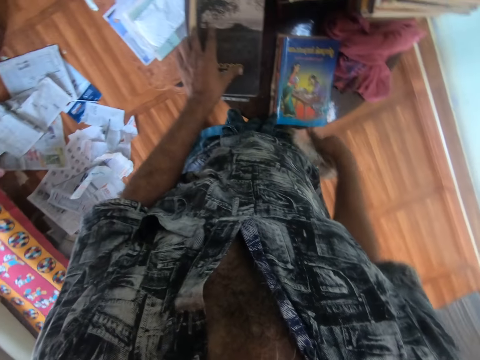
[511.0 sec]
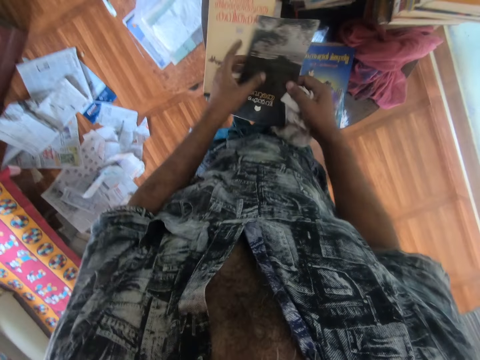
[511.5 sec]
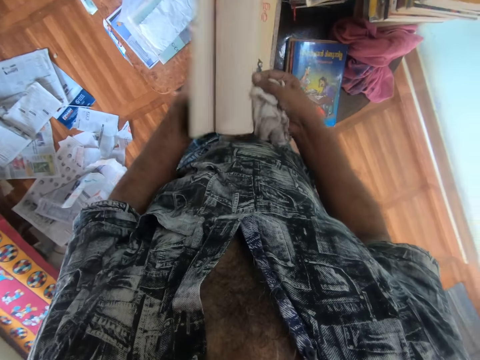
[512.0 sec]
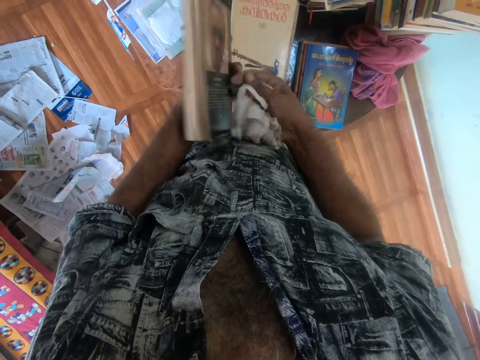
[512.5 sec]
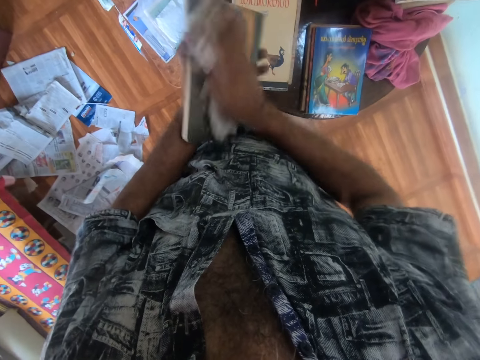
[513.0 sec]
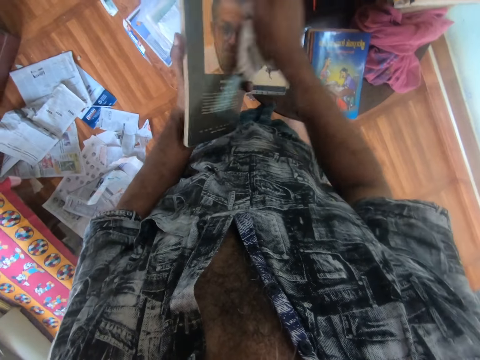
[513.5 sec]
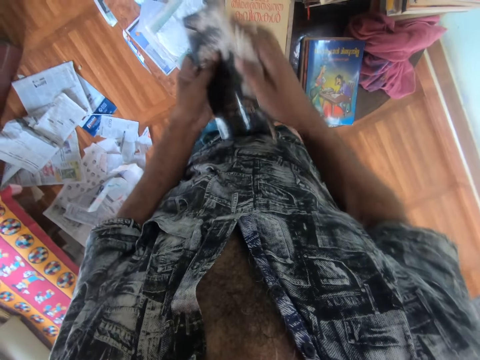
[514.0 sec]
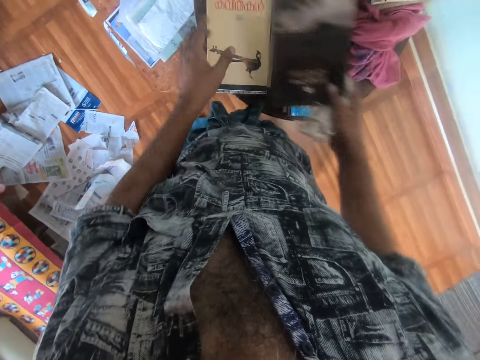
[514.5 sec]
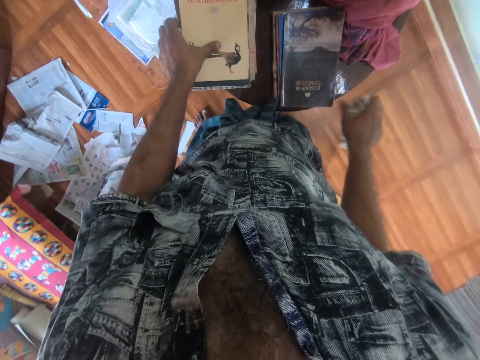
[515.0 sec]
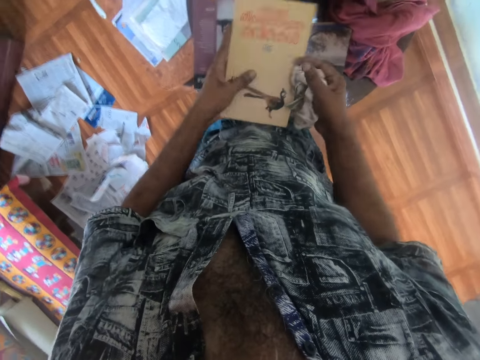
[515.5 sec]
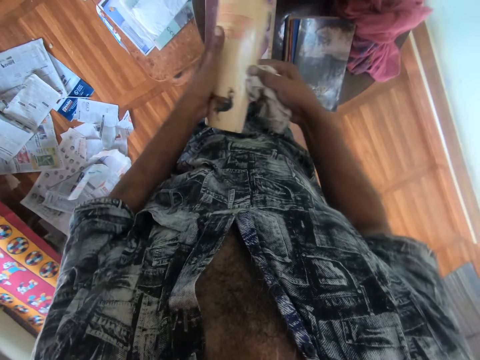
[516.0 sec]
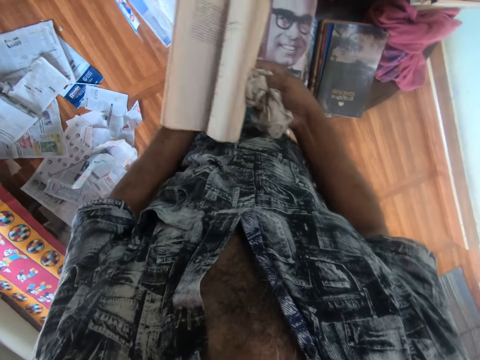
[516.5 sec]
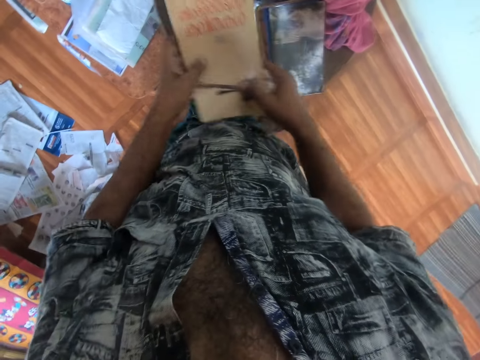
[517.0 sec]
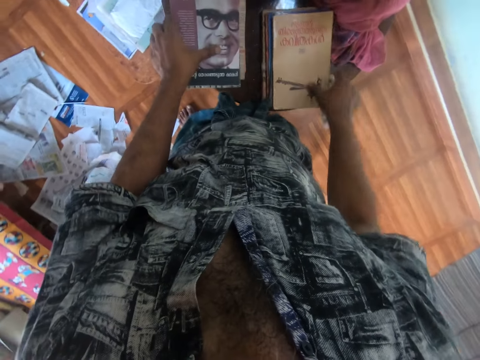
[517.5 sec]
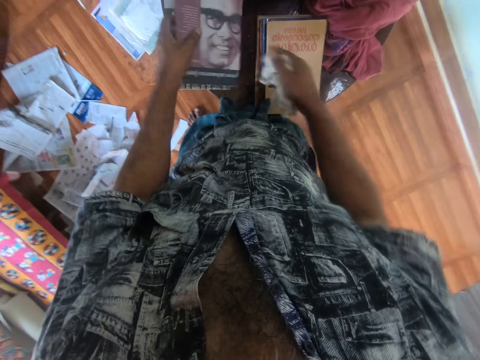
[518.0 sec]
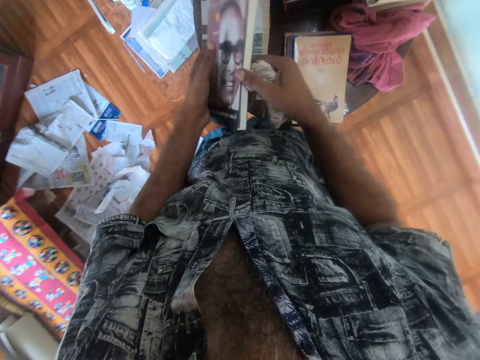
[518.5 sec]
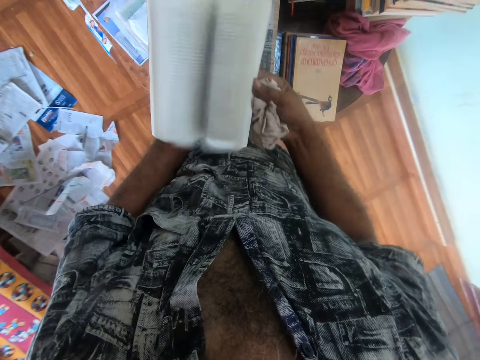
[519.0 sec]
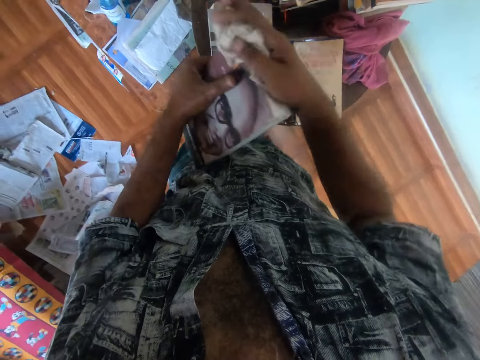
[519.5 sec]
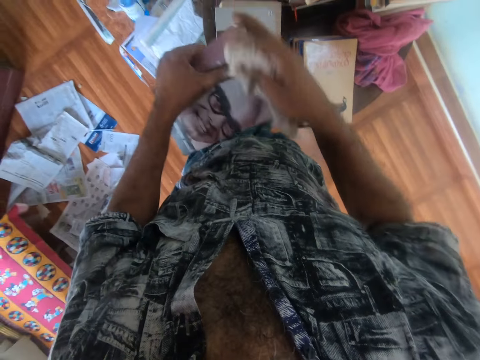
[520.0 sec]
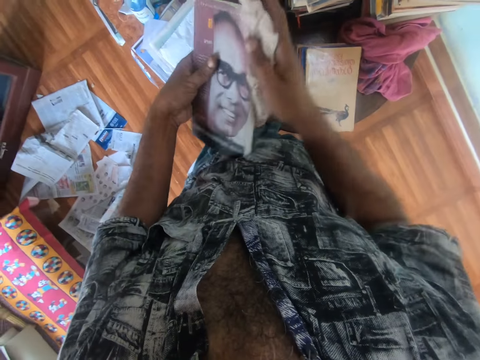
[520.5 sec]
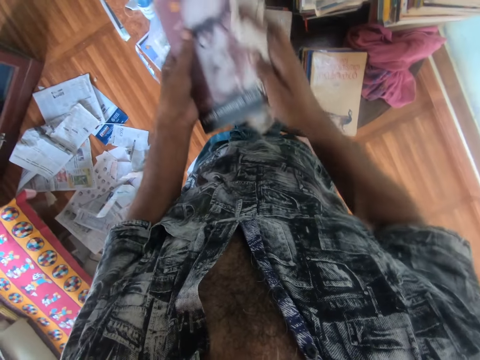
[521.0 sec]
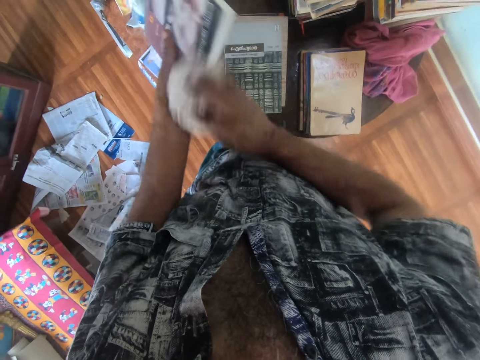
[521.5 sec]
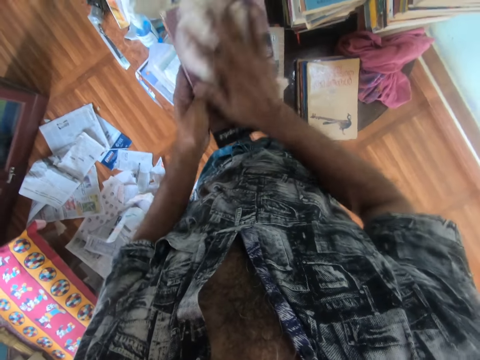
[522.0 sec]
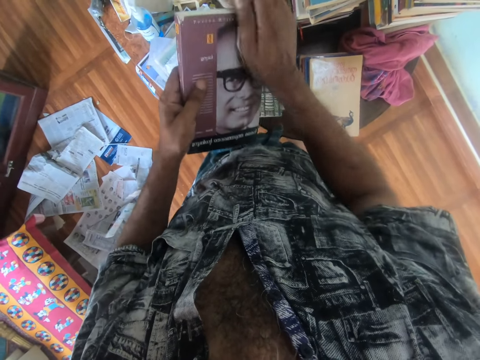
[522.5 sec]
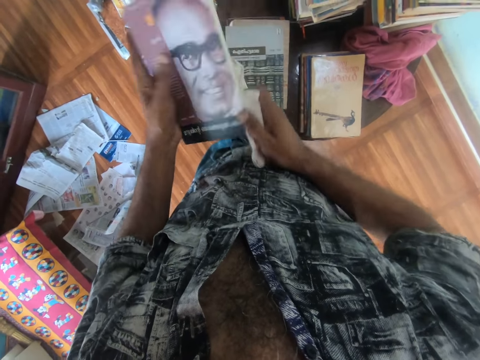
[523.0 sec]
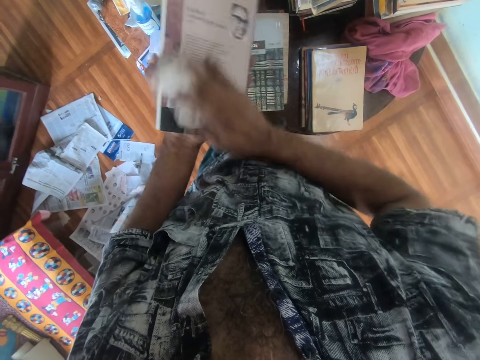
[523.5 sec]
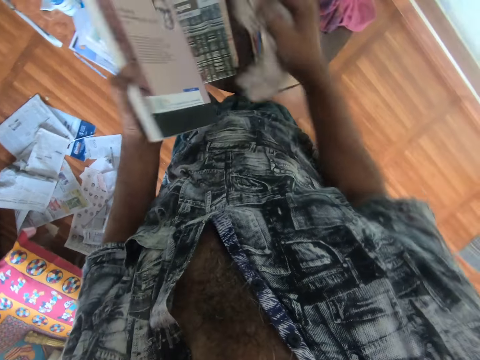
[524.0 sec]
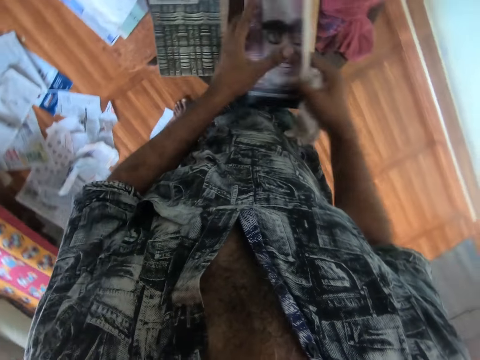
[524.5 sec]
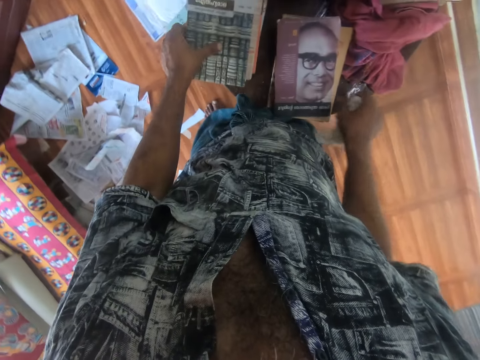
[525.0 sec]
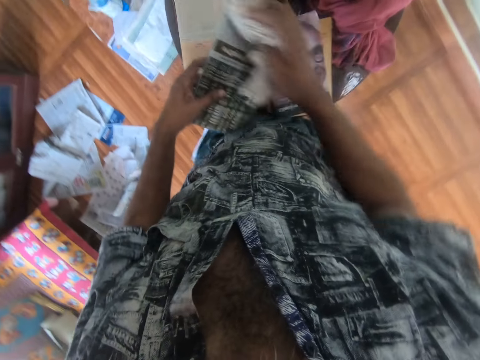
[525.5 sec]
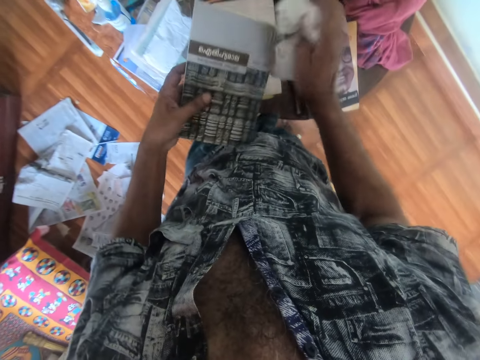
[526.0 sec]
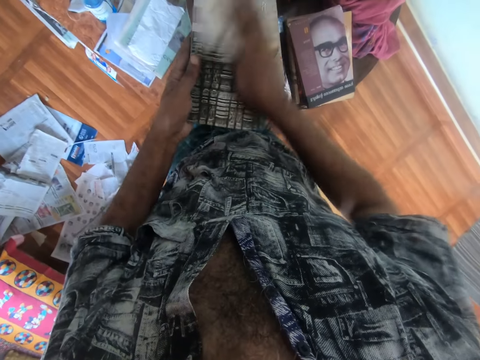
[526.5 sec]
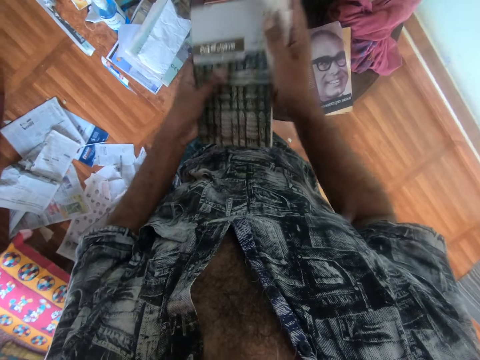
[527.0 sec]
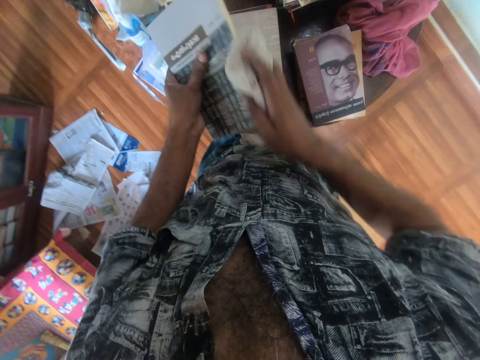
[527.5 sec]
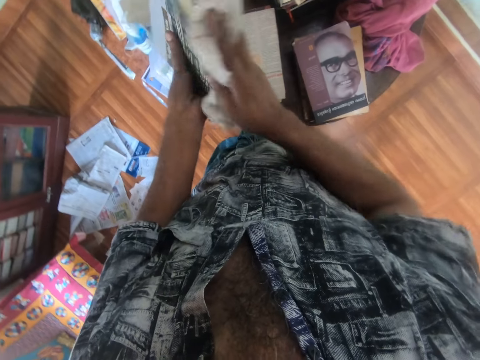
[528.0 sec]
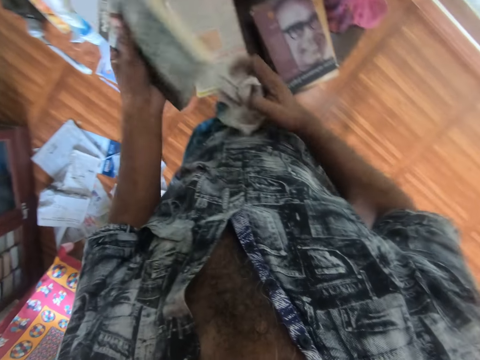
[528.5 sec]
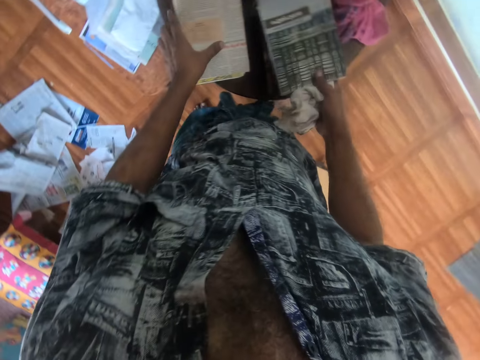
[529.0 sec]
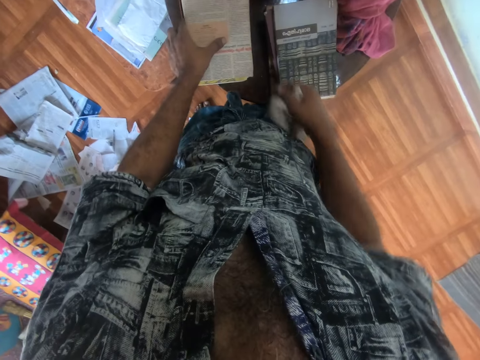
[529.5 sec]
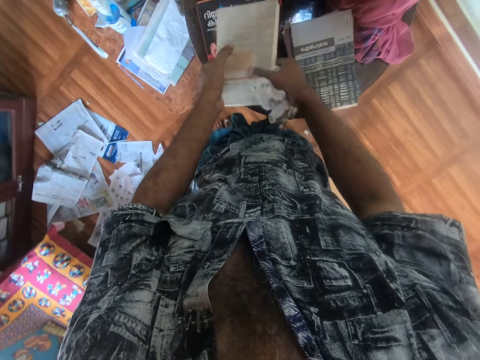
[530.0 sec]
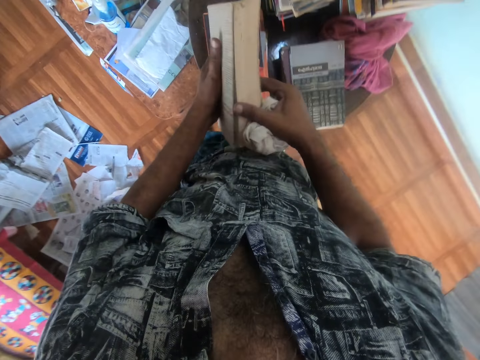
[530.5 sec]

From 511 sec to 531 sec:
The camera wearer drops the book on the table with his right hand. He touches the book on some books with his left hand. He picks up the book with both hands. He flips the book in his left hand with his right hand. He cleans the book in his left hand with the handkerchief in his right hand. He drops the book on the table with his right hand. He picks up a book on the table with his left hand. He holds the book with both hands. He flips the book in his left hand with his right hand. He drops the book on the table with his right hand. He picks up a book on the table with his left hand. He holds the book with both hands. He flips the book in his left hand with his right hand. He cleans the book in his left hand with the handkerchief in his right hand. He transfers the book from his left hand to his right hand. He drops the book on the table with his right hand. He picks up a book on the table with his left hand. He cleans the book in his left hand with the handkerchief in his right hand. He transfers the book from his left hand to his right hand. He drops the book on the table with his right hand. He touches a book on the table with his left hand. He picks up the book on the table with both hands. He flips the book in his left hand with his right hand.

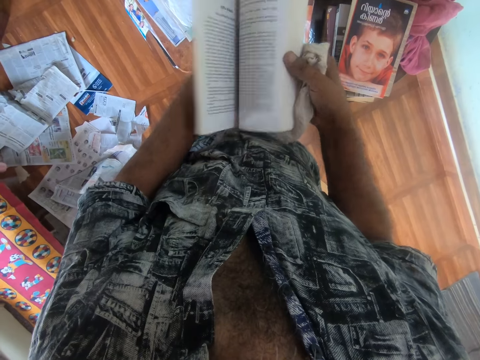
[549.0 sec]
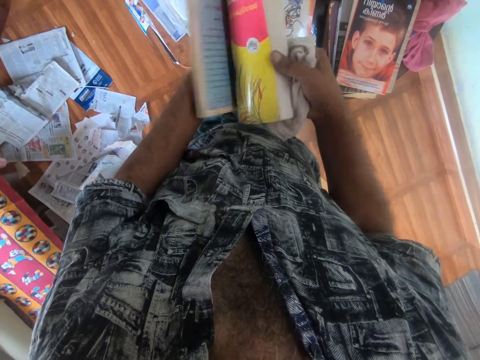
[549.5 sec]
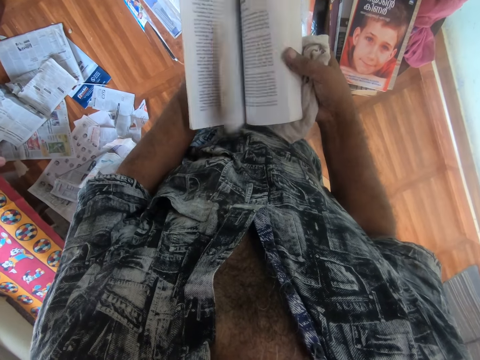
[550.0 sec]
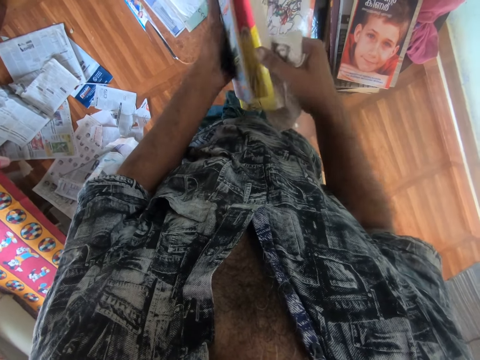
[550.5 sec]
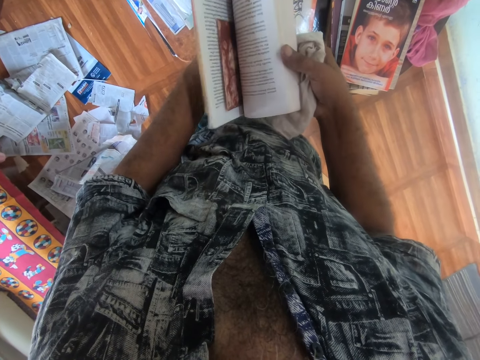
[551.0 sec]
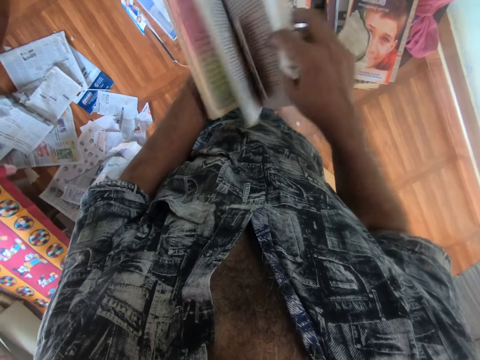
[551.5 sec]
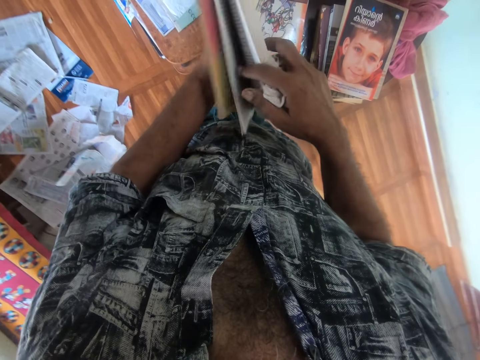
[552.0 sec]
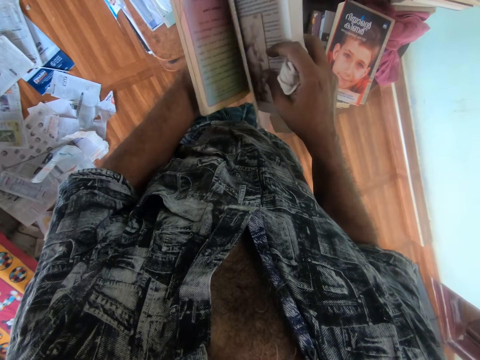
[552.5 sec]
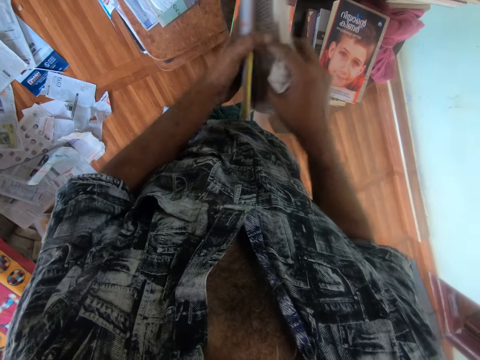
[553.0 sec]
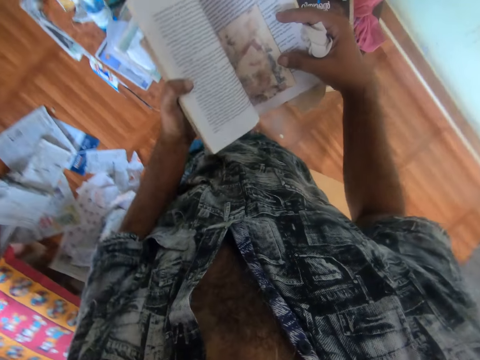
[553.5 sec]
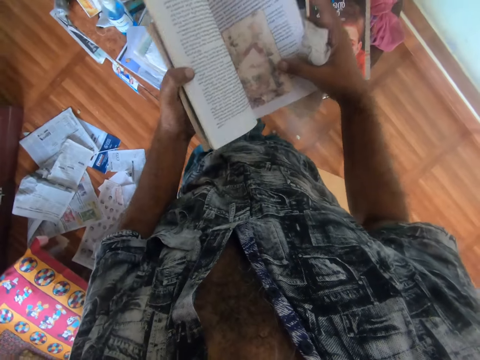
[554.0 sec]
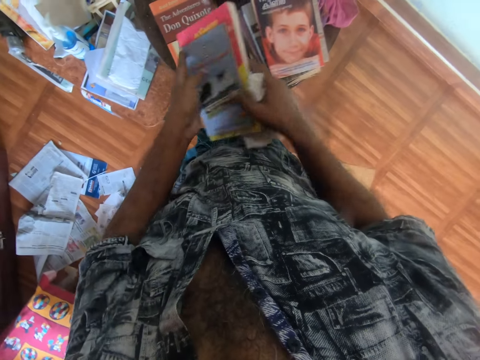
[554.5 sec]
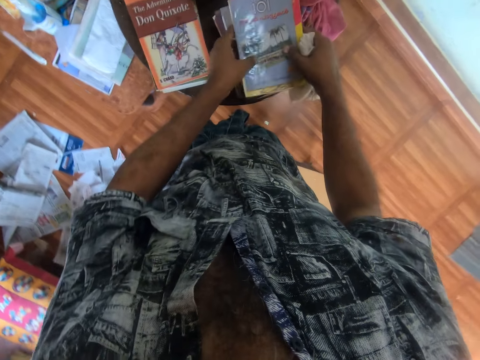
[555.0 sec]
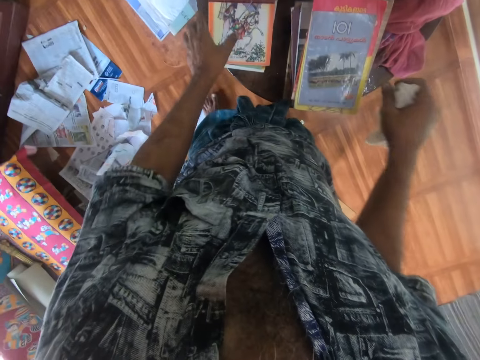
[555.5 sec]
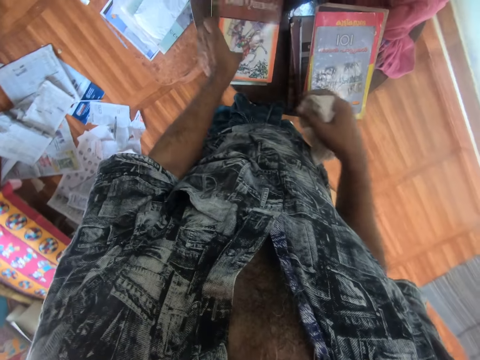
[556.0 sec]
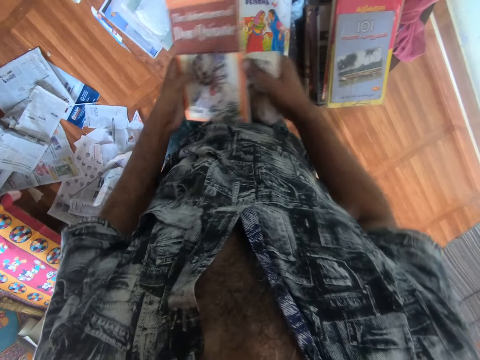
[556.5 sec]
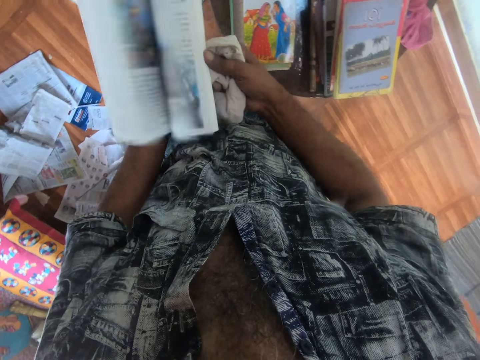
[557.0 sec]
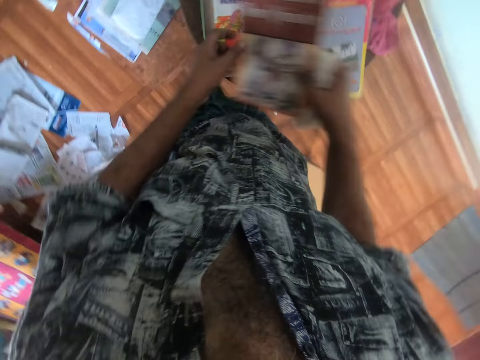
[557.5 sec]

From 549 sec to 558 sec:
The camera wearer opens the book with both hands. He drops the books on the table with both hands. He picks up a book from the pile of books on the table with his left hand. He opens the book in his left hand with his right hand. He removes his left hand from the book in both hands.
